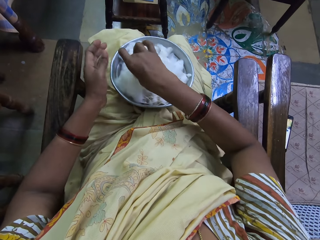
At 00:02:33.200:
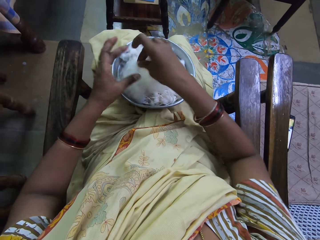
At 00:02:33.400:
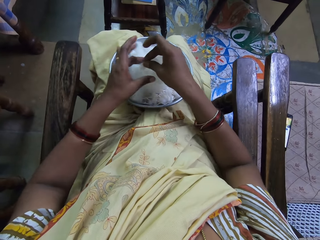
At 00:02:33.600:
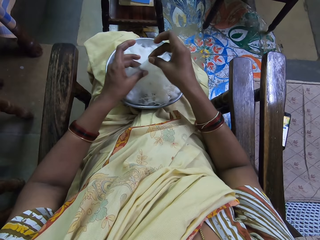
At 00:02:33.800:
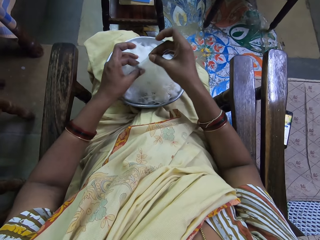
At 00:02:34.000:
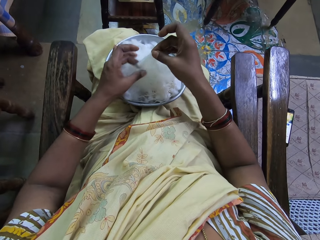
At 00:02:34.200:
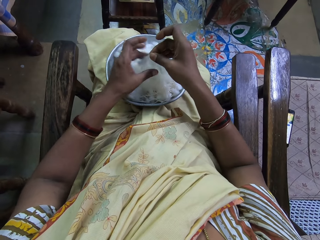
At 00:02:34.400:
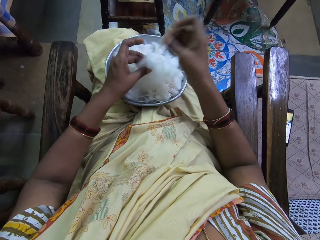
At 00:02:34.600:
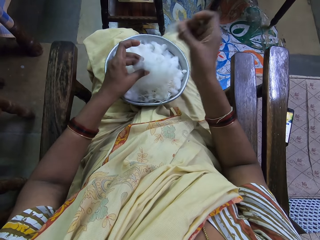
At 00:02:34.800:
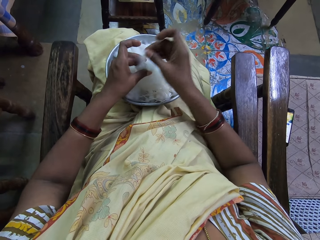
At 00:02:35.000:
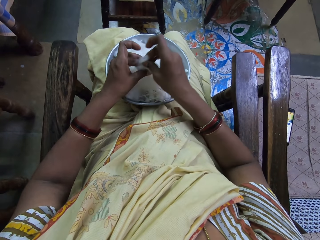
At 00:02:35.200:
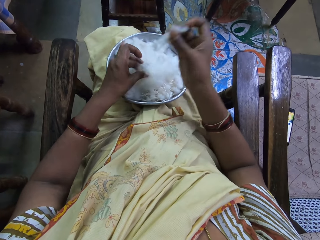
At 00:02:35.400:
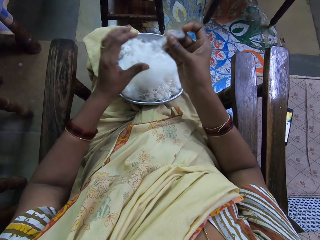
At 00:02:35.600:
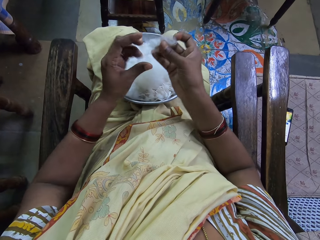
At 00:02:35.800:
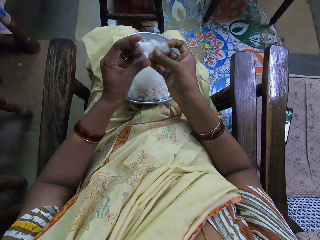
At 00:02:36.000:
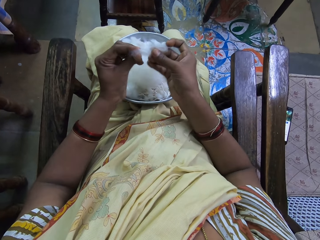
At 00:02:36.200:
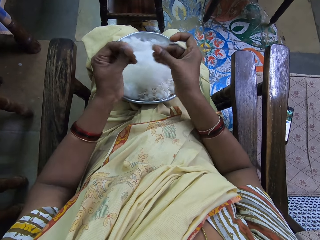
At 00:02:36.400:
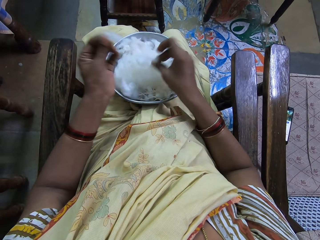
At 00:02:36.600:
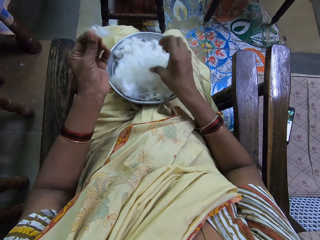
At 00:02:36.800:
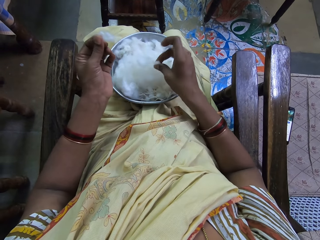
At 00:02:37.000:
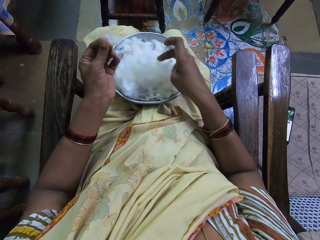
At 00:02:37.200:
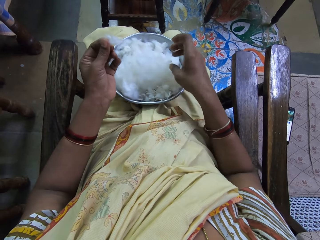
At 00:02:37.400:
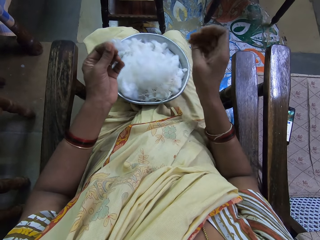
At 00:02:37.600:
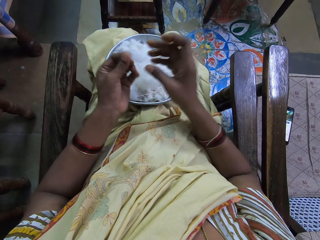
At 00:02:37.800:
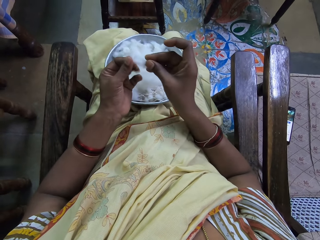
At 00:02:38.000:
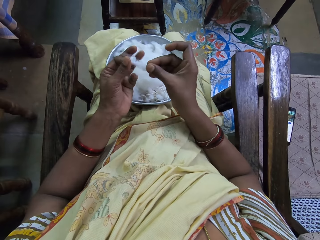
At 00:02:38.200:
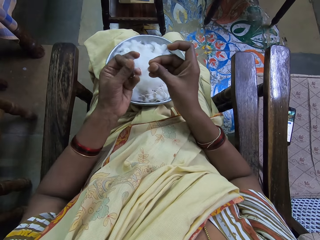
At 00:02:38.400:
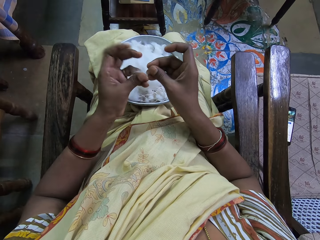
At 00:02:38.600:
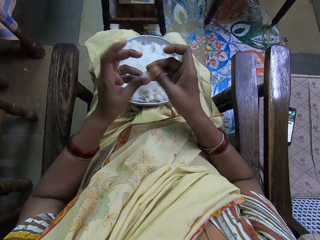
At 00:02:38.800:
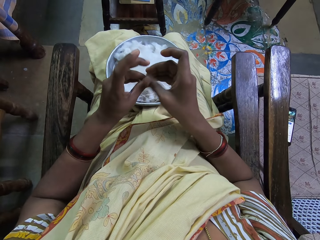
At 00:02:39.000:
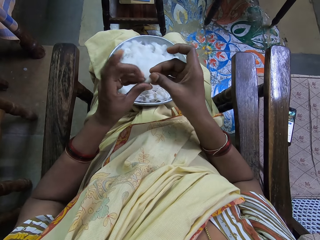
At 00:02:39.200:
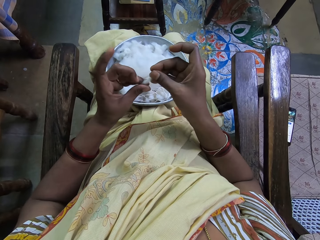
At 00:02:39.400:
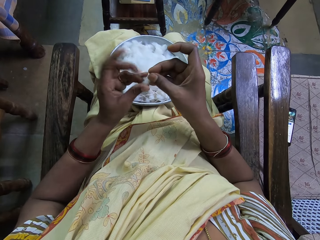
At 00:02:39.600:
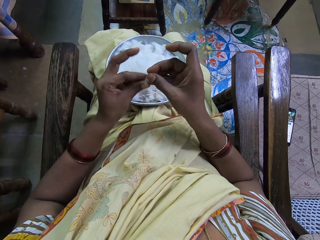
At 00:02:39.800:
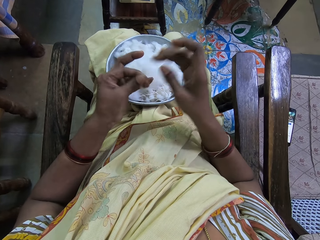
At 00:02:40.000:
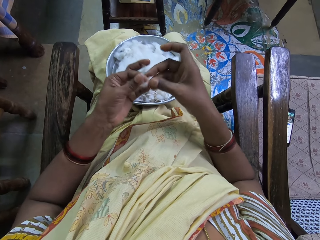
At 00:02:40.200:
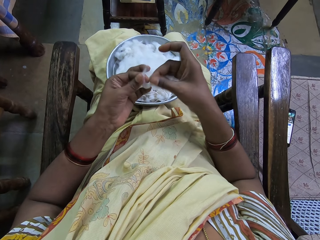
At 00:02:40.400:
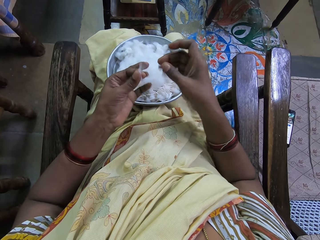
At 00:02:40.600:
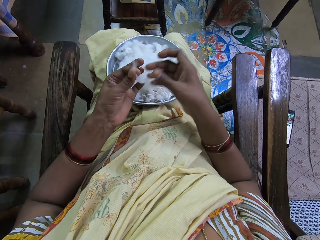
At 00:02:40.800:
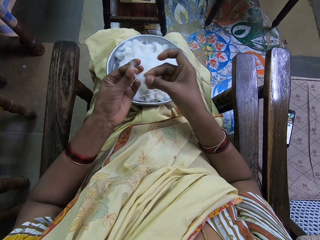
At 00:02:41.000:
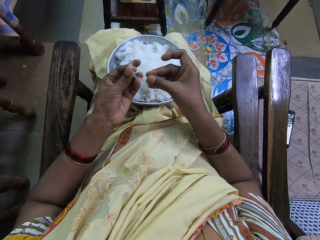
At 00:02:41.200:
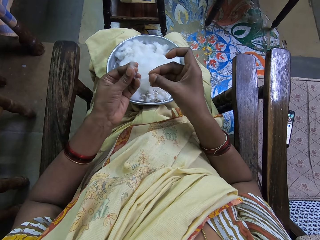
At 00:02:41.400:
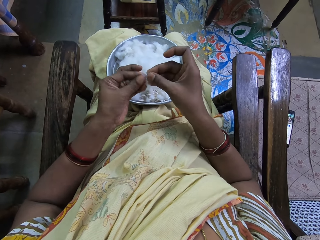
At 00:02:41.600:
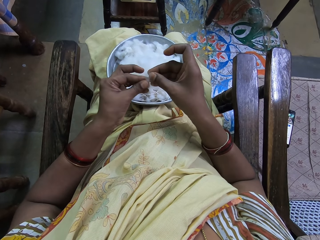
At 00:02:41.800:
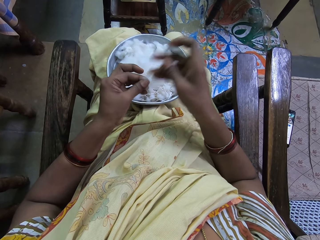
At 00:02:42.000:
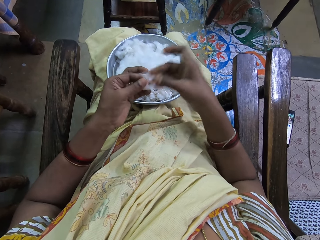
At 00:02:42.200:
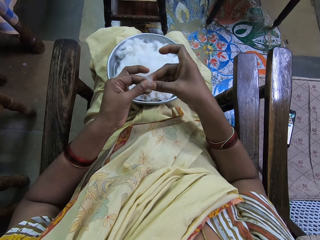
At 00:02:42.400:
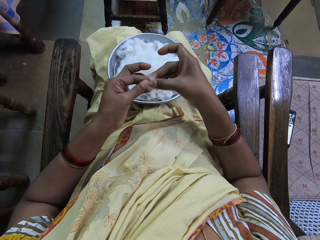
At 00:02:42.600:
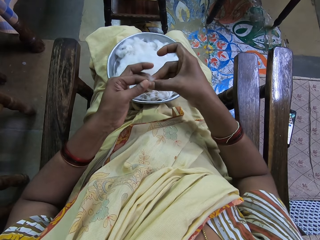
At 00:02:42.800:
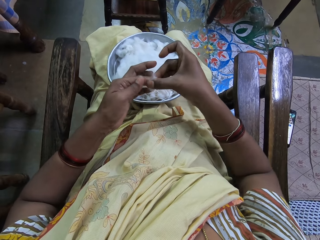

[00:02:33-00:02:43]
The camera wearer takes the cotton wool. They cut the cotton wool. They divide the cotton wool. They put down the cotton wool. They shape the cotton wool. They tie the cotton wool.

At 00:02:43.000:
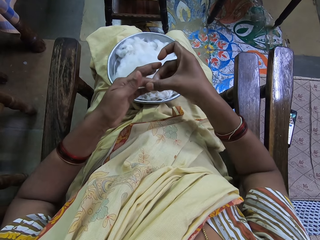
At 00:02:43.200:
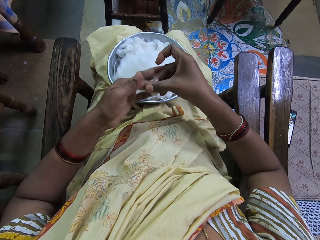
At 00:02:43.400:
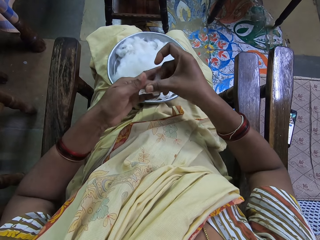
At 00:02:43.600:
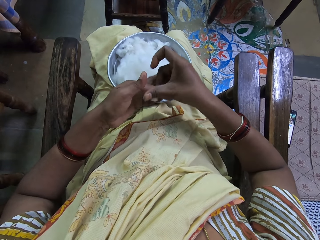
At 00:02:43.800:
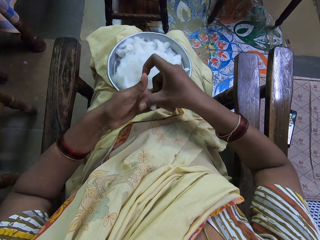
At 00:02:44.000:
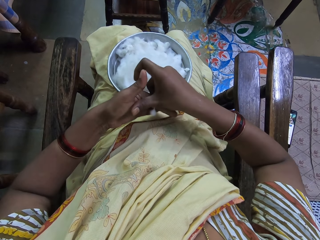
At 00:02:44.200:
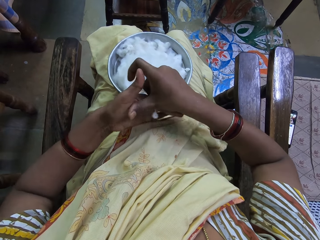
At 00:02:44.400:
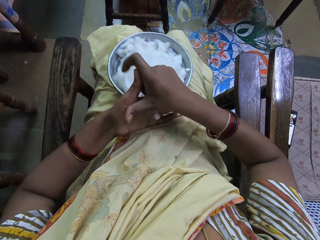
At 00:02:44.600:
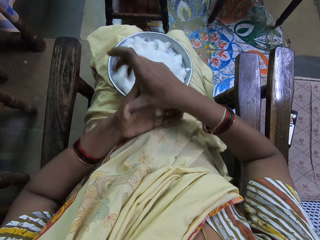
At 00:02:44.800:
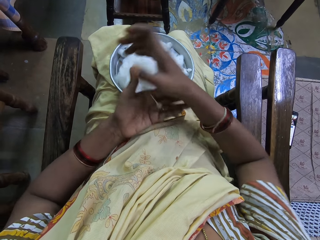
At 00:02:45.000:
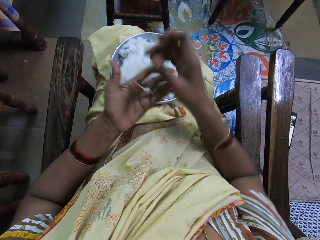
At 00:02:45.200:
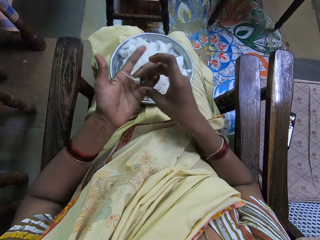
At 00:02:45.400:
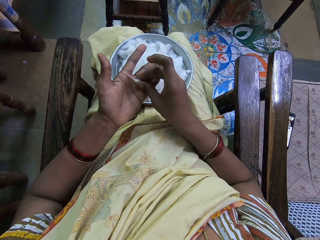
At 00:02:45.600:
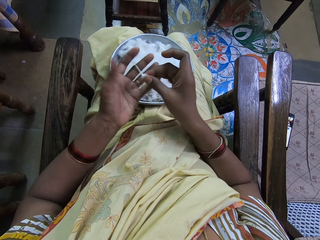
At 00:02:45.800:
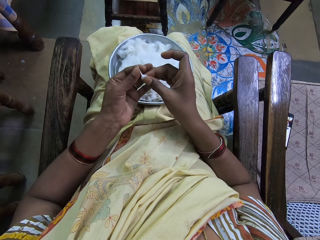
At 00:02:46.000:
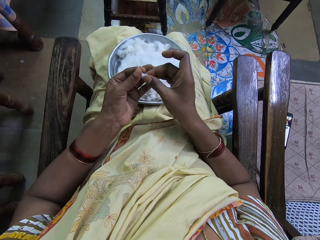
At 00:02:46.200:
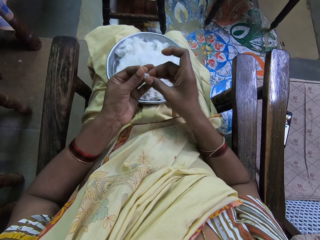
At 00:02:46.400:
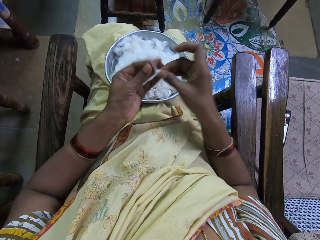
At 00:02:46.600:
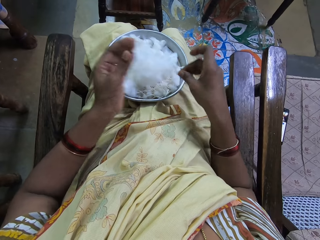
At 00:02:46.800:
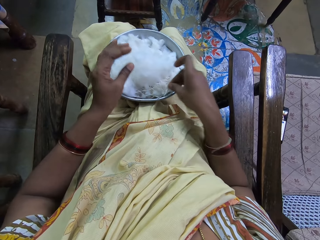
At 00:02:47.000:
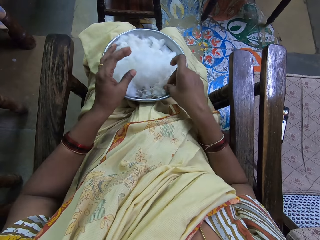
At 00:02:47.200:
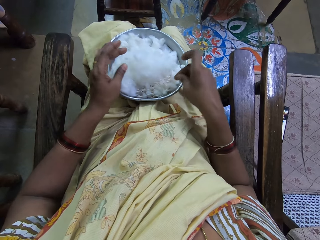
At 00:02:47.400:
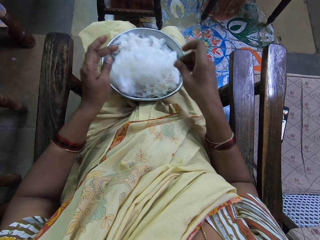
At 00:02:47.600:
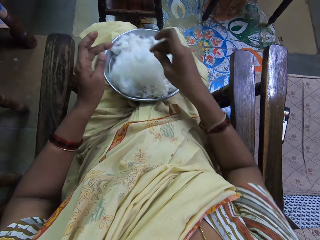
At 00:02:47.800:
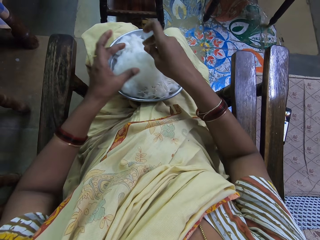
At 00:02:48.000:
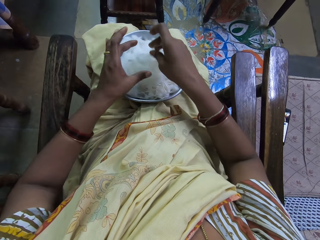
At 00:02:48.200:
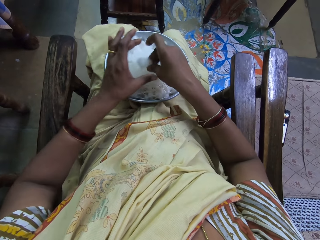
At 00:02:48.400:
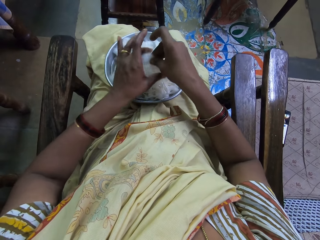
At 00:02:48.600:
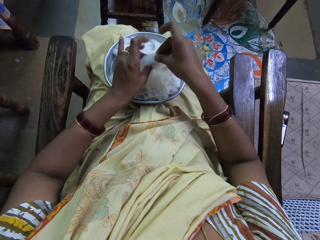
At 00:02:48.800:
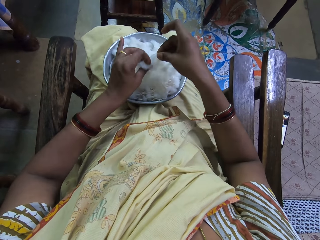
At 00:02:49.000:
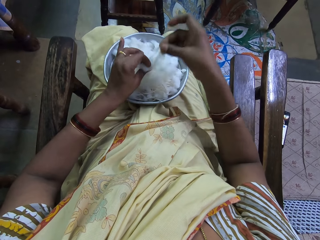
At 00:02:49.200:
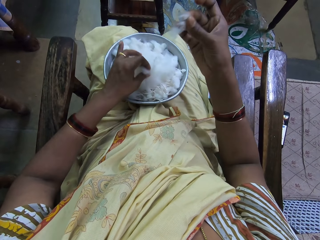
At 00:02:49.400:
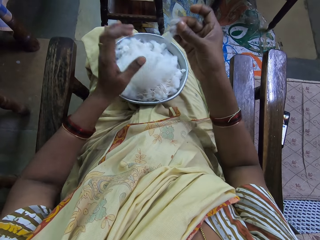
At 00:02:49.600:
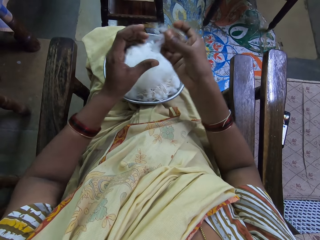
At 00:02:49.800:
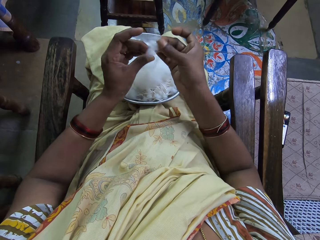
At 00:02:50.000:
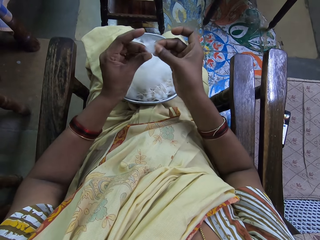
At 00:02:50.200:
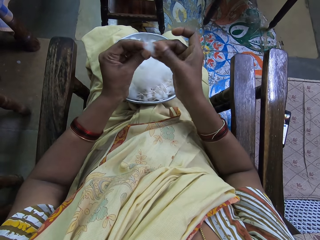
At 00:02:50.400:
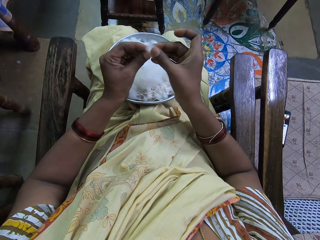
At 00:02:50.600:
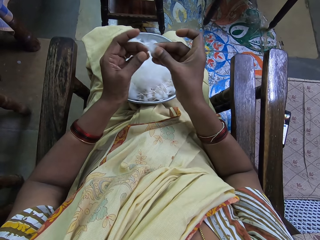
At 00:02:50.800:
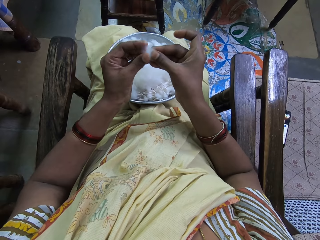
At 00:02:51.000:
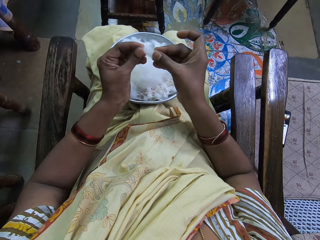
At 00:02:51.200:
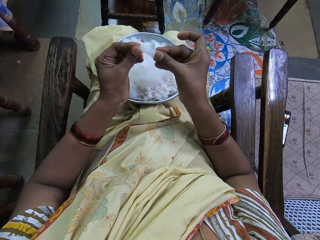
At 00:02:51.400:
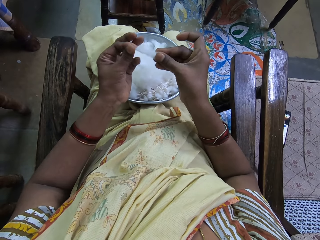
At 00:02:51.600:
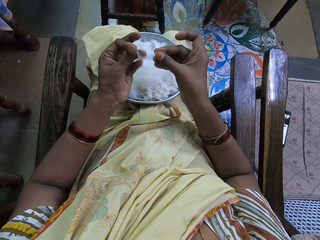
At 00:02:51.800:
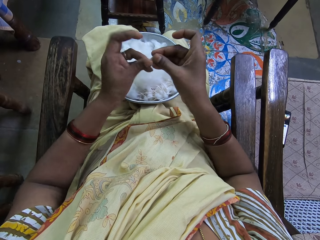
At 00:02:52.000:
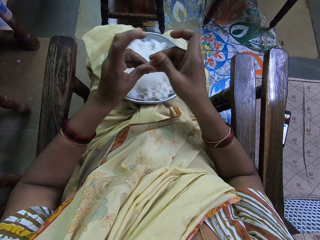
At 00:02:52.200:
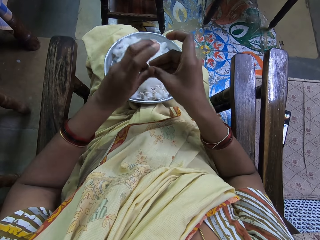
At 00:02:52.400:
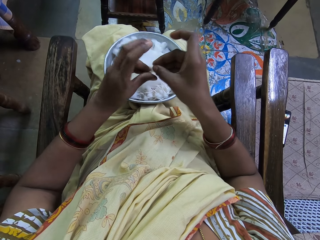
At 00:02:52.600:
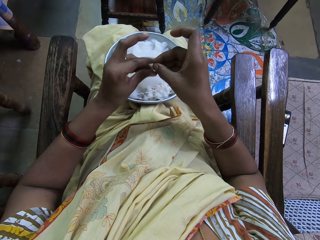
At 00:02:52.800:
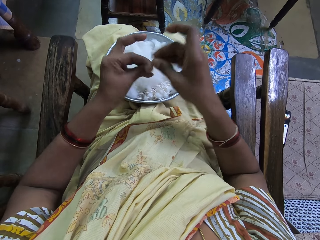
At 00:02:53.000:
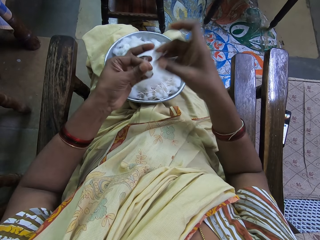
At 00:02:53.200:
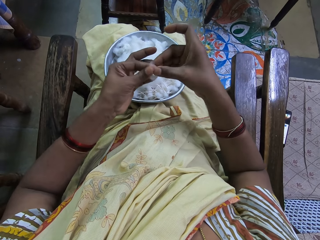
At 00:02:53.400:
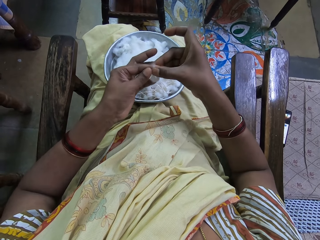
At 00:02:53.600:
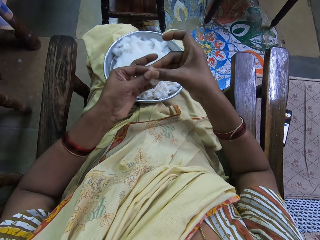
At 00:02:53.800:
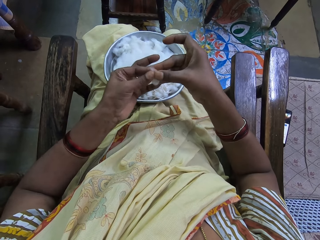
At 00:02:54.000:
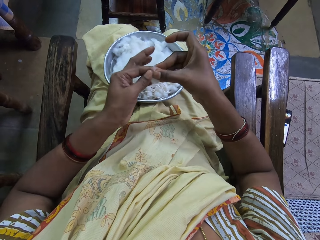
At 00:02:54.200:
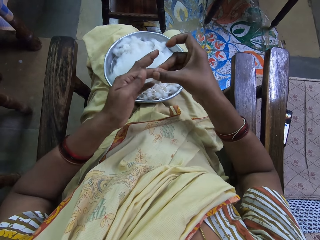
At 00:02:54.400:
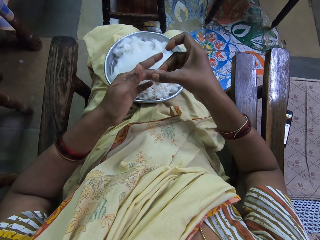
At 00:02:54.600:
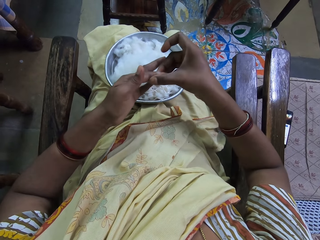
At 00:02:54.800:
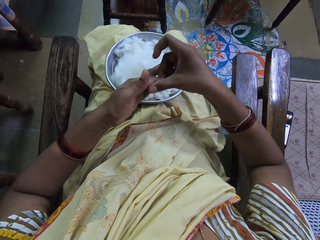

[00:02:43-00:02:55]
The camera wearer rotates the cotton wool. They put down the cotton wool. They pick up the cotton wool. They cut the cotton wool. They shape the cotton wool. They rotate the cotton wool.
